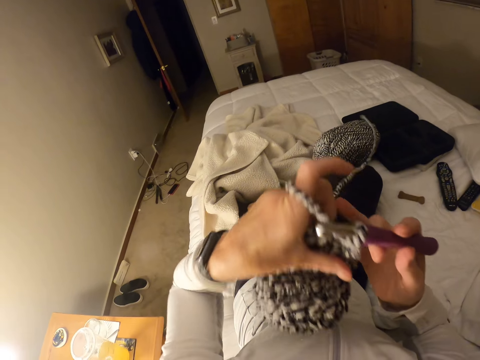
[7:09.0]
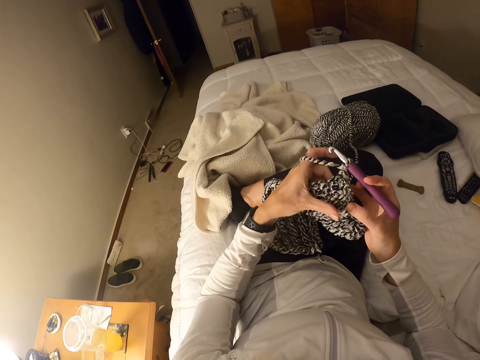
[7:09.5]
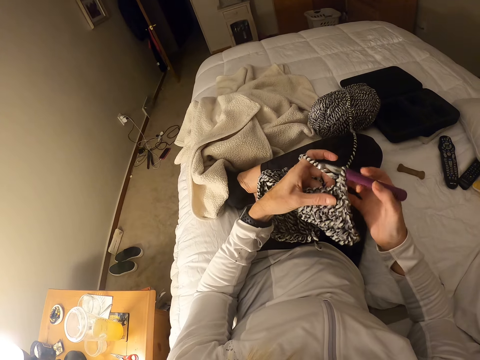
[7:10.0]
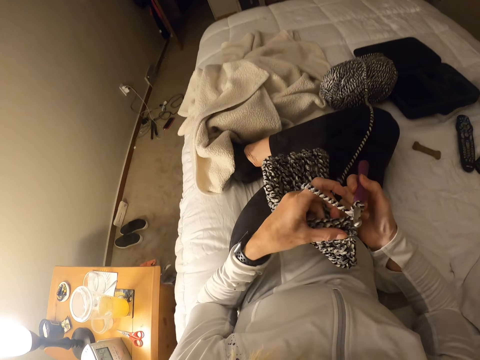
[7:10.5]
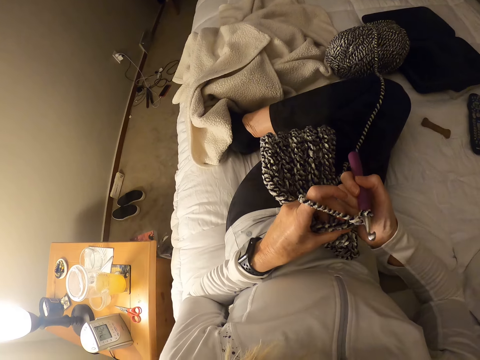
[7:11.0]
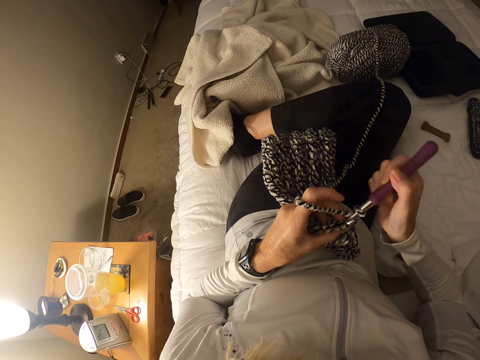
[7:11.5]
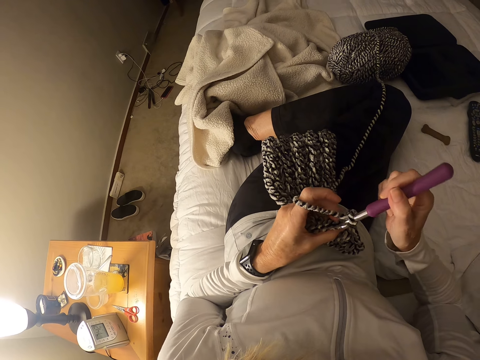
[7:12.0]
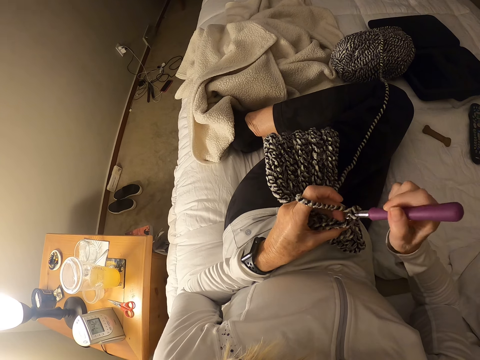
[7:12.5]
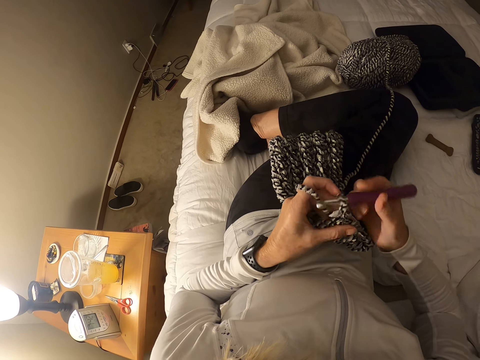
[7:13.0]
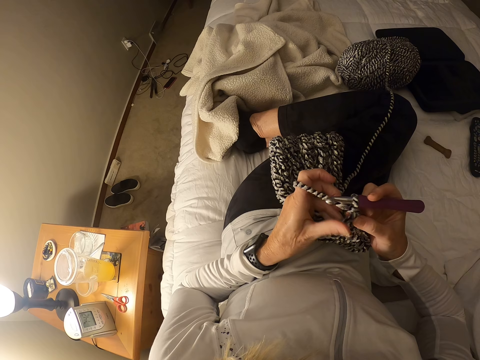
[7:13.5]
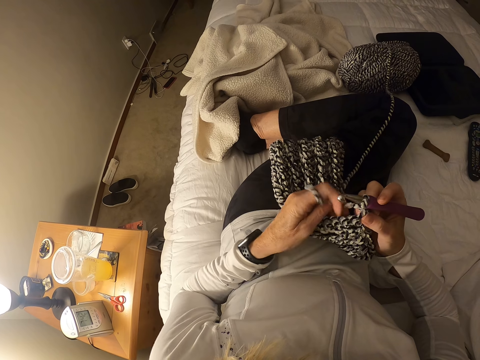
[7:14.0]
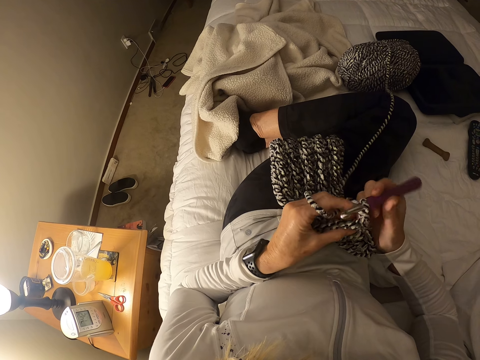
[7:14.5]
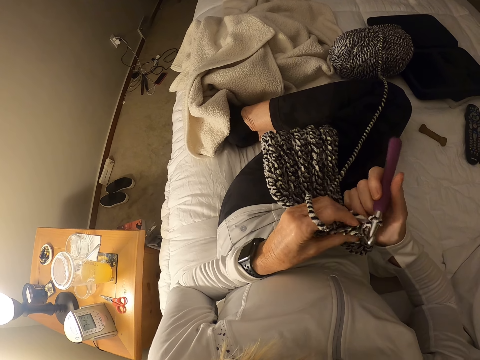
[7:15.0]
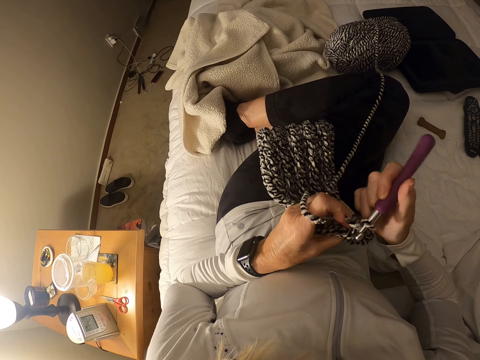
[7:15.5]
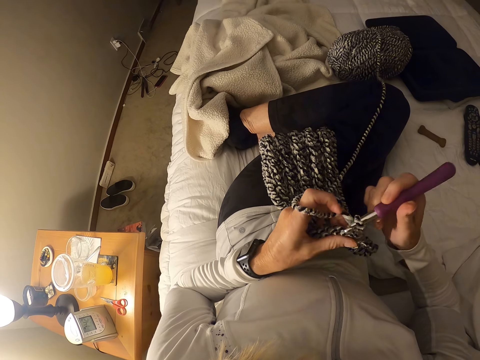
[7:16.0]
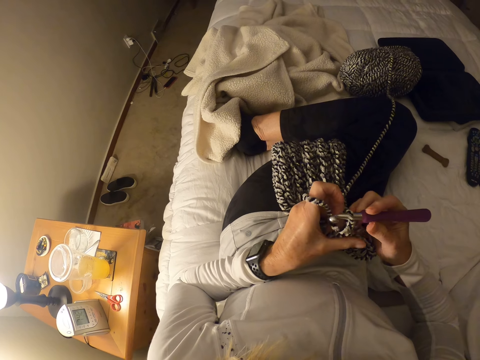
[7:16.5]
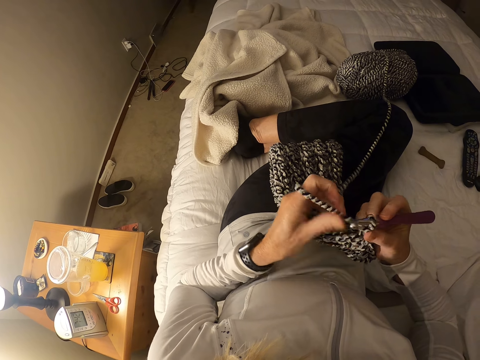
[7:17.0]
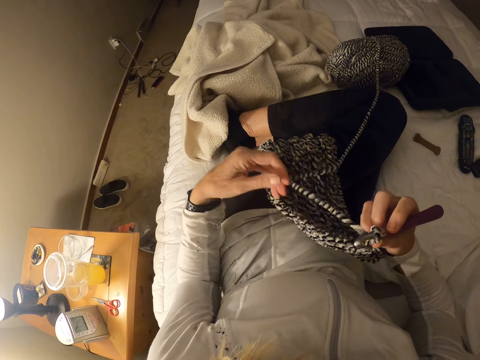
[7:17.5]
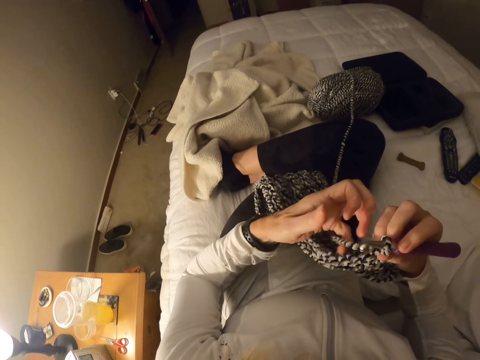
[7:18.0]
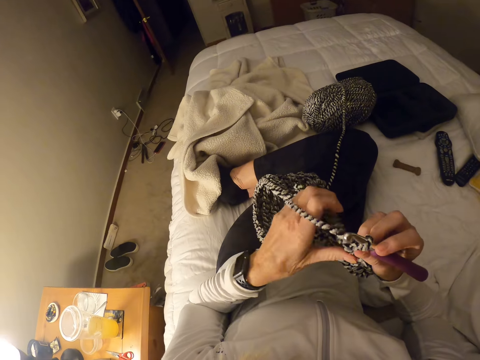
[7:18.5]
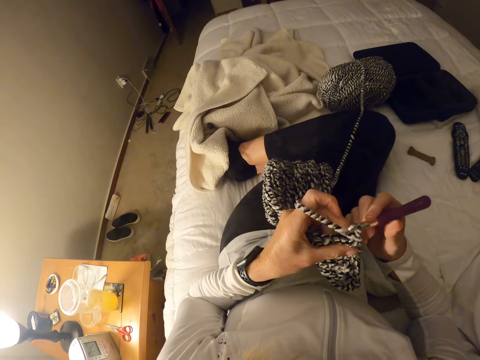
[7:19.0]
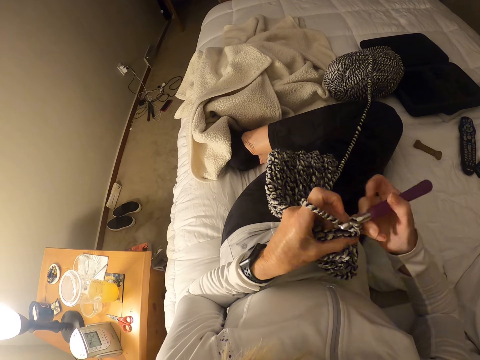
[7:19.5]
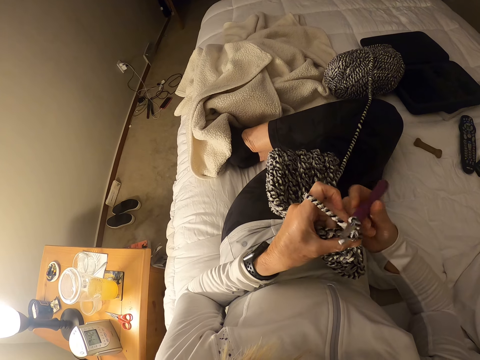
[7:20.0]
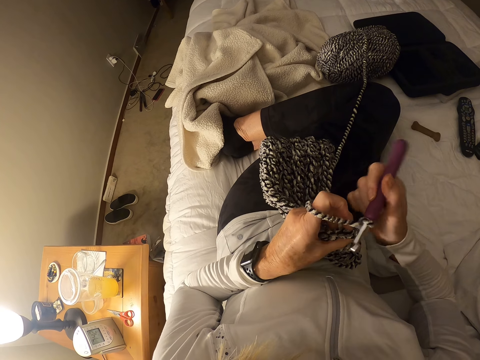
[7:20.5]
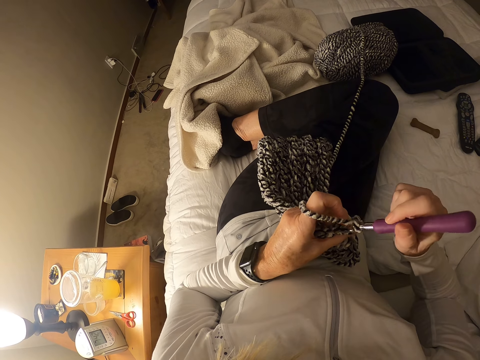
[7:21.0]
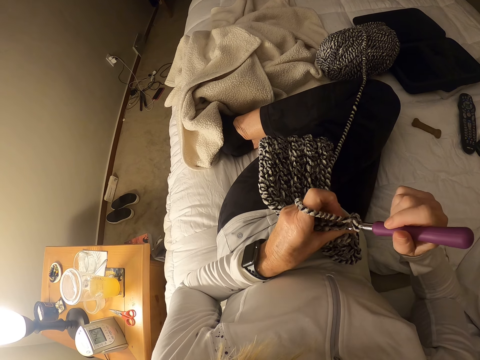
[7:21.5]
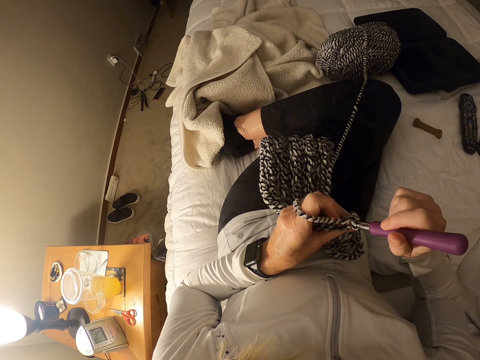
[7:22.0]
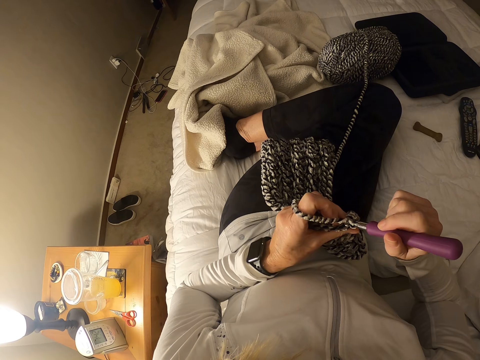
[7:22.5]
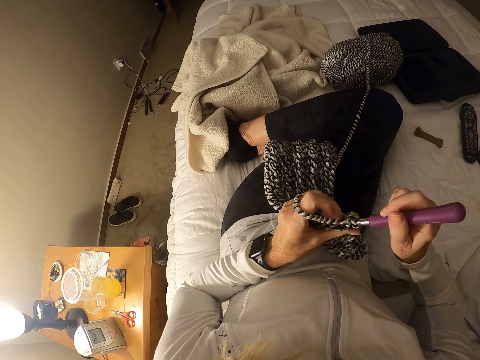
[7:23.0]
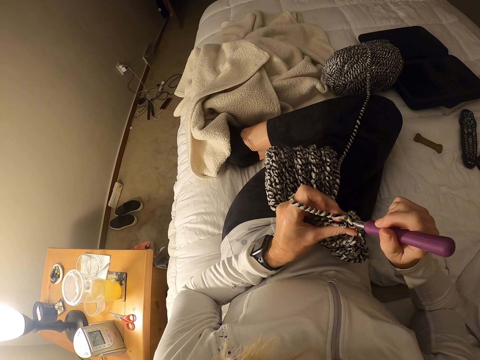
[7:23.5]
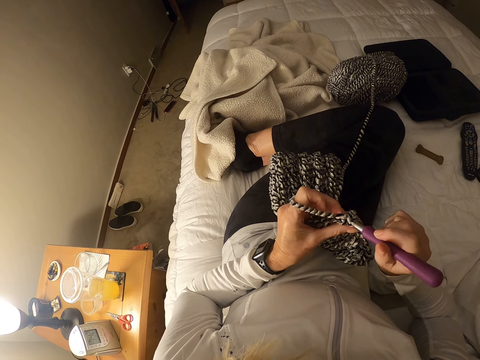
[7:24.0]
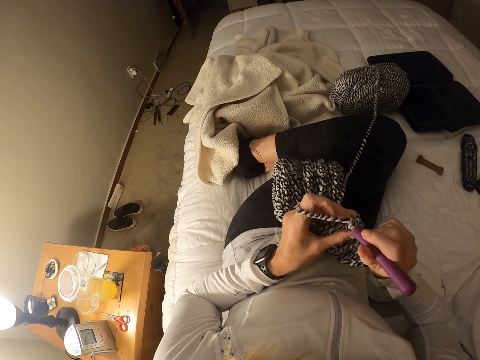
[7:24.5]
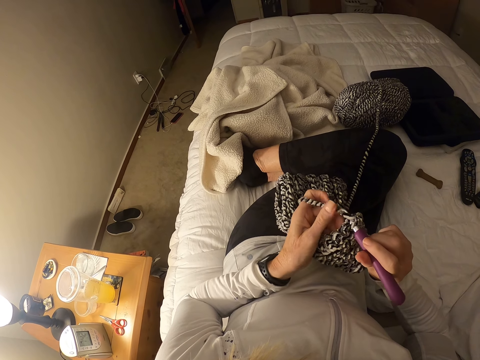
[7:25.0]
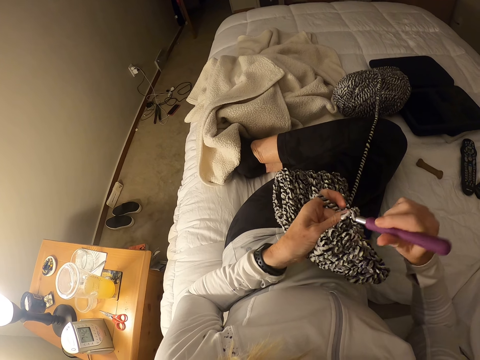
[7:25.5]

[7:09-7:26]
The camera wearer pulls the yarn towards herself. She knits the garment with the crochet hook. She adjusts the garment. She adjusts the thread. She knits the garment with the crochet hook.

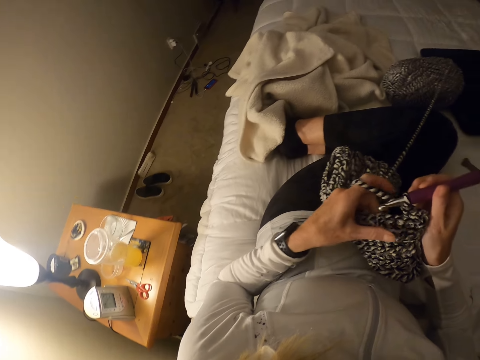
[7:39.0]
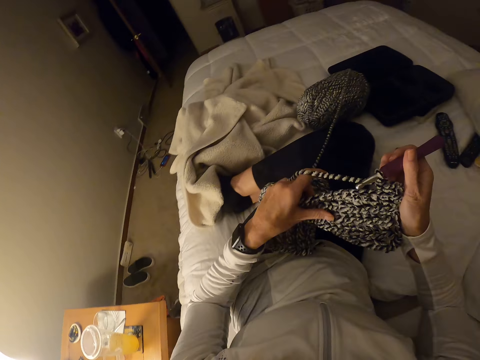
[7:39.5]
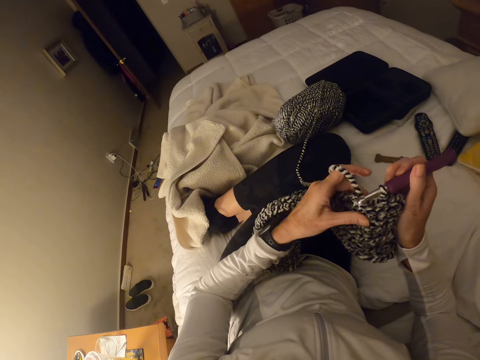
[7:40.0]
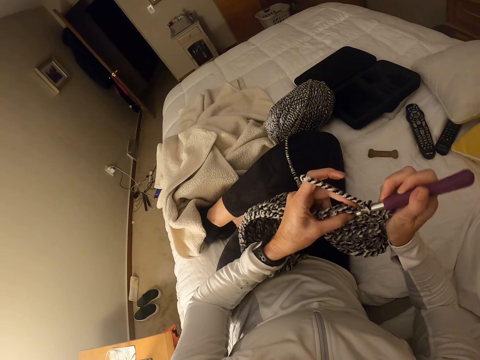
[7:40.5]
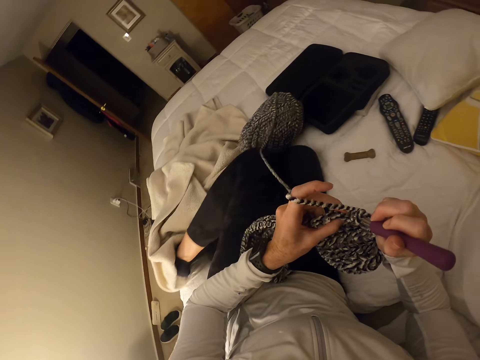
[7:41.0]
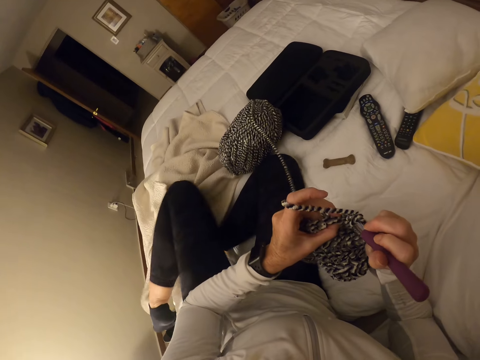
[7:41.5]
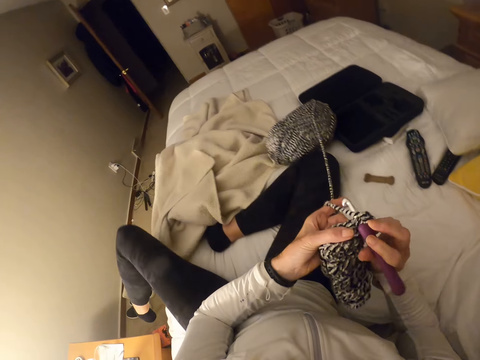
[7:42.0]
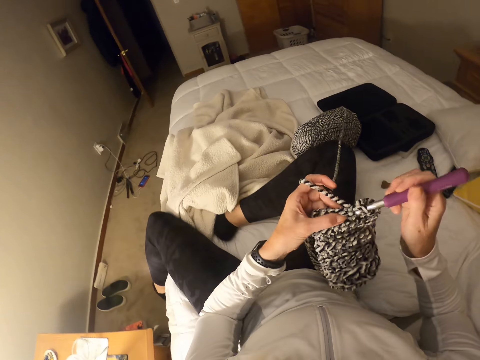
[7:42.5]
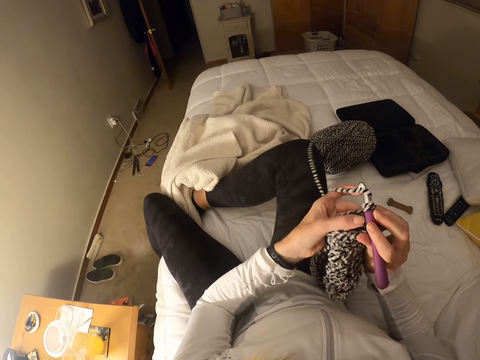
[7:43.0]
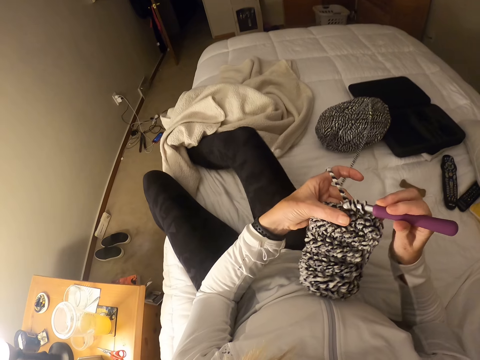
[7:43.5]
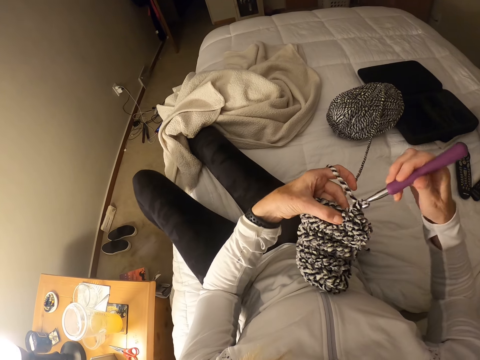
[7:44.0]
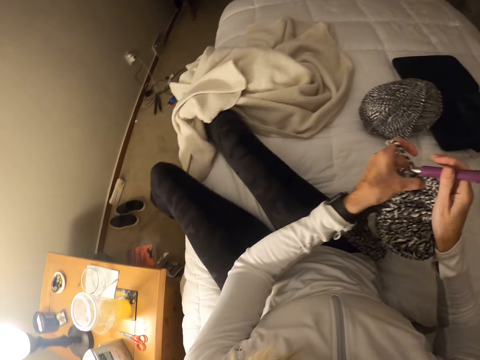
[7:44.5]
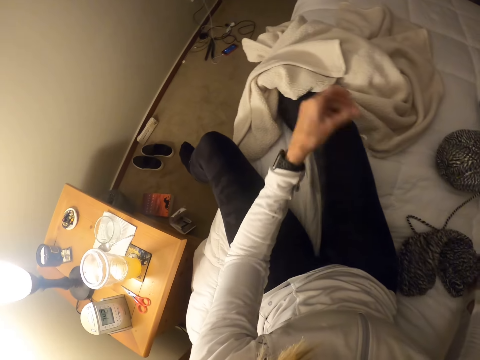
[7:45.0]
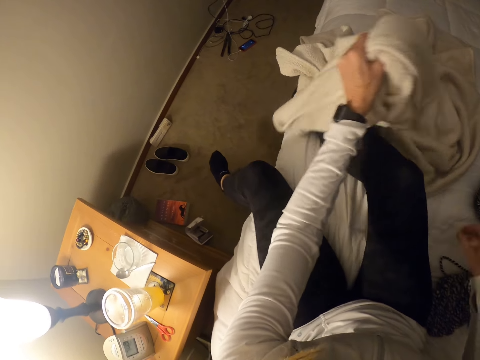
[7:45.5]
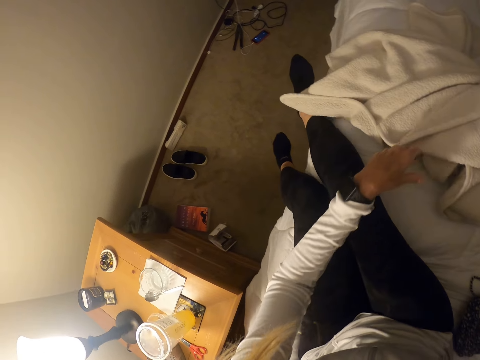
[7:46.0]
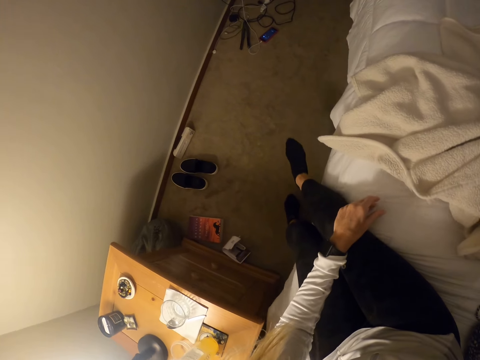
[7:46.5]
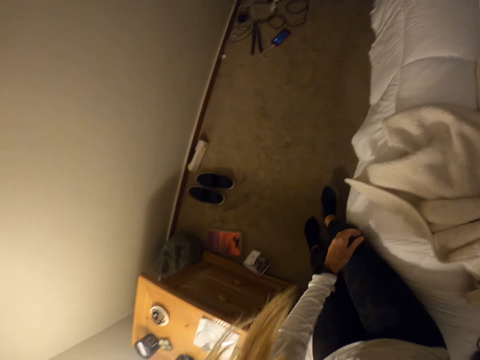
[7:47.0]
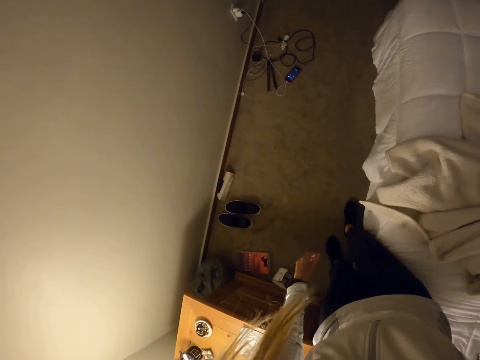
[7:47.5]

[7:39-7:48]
The camera wearer moves her legs. She collects the yarn from her left hand with her right hand. She lowers her right hand on the bed. She places the garment on the bed. She removes a cotton cloth from her leg with her left hand. She moves a blanket. She stands from the bed. She walks in the room.
